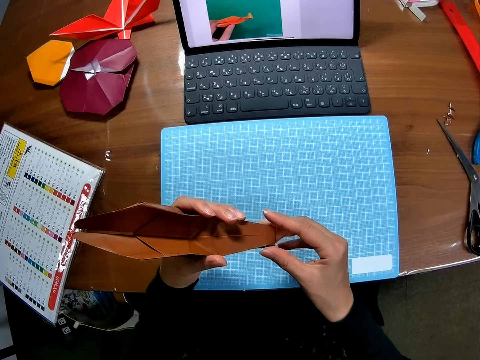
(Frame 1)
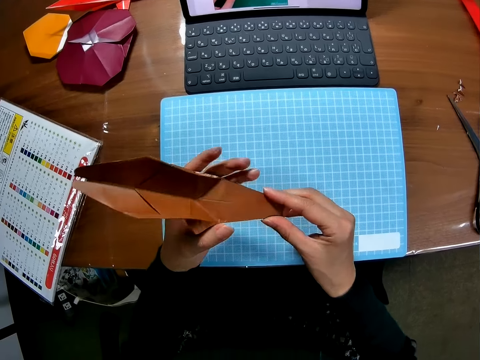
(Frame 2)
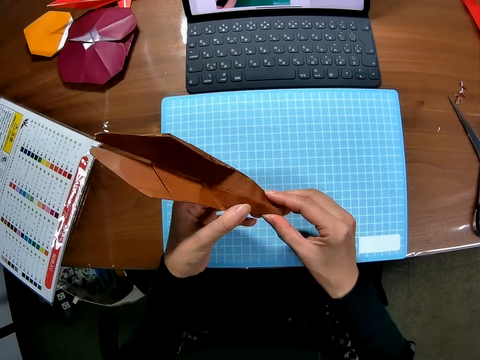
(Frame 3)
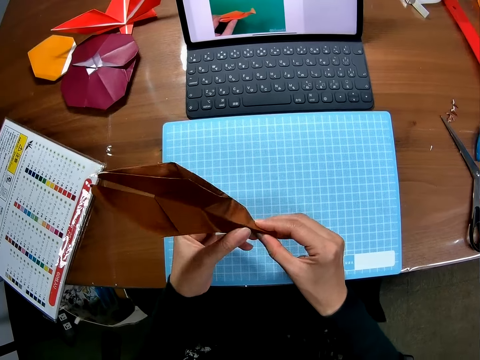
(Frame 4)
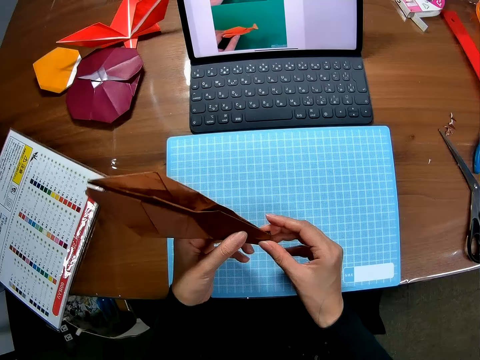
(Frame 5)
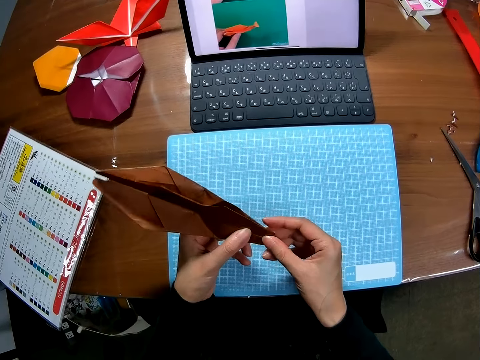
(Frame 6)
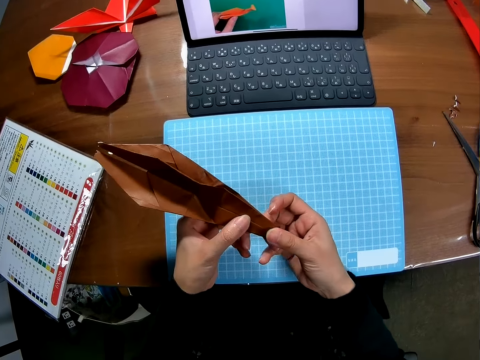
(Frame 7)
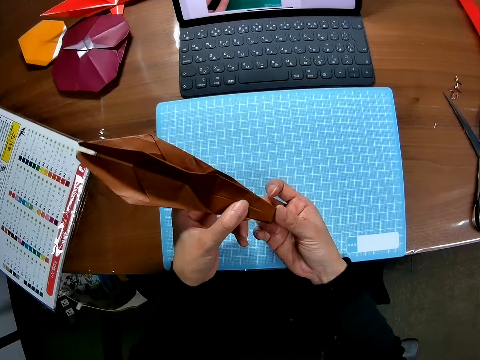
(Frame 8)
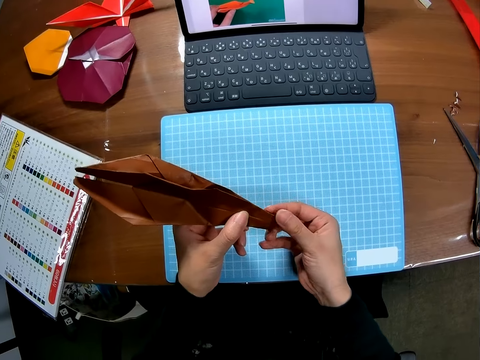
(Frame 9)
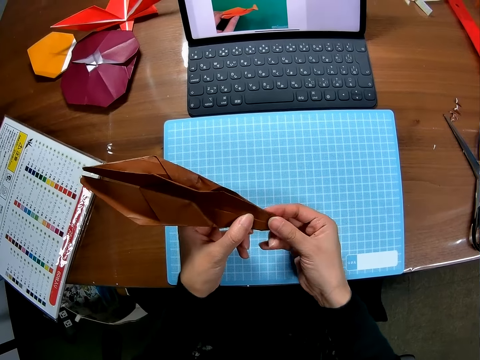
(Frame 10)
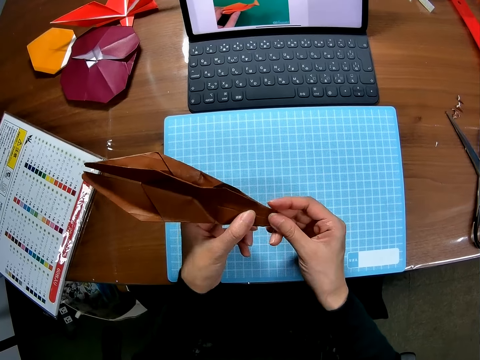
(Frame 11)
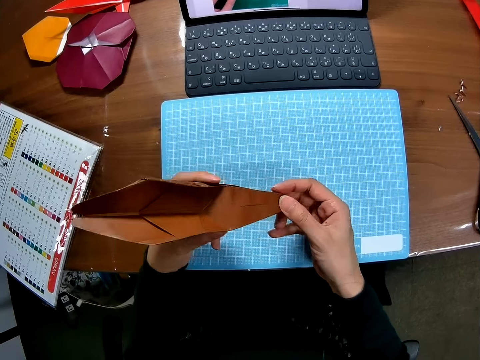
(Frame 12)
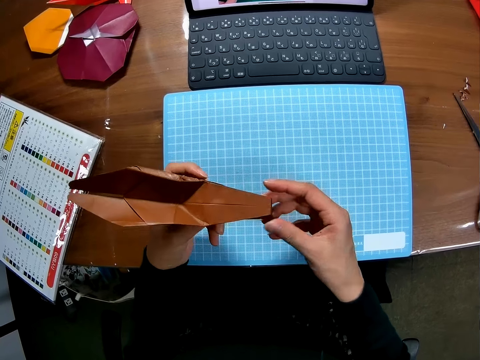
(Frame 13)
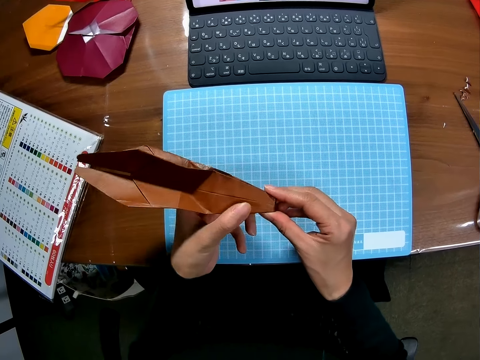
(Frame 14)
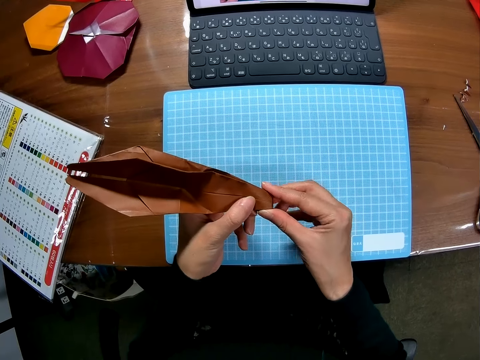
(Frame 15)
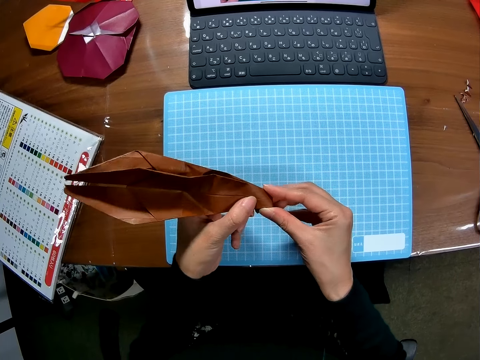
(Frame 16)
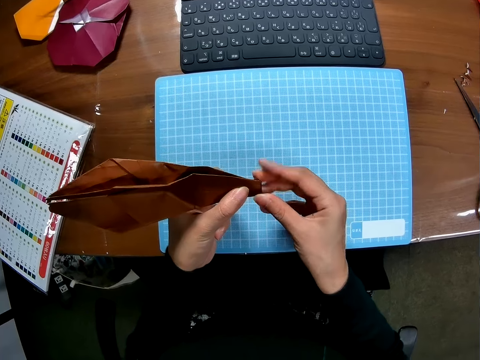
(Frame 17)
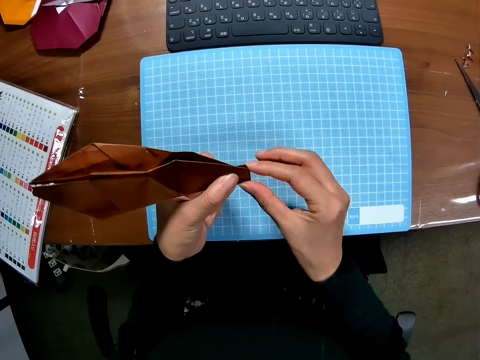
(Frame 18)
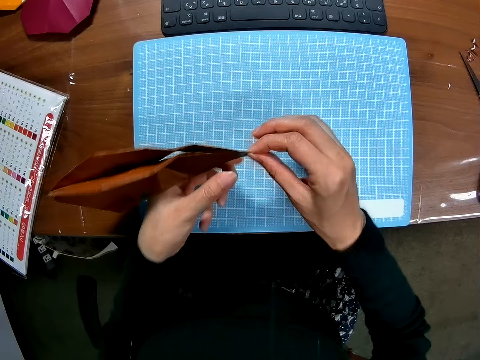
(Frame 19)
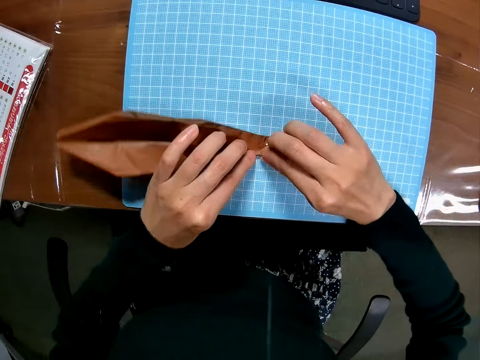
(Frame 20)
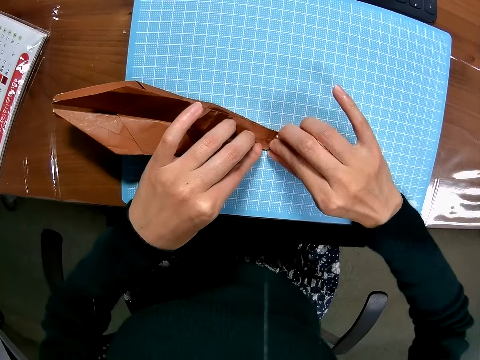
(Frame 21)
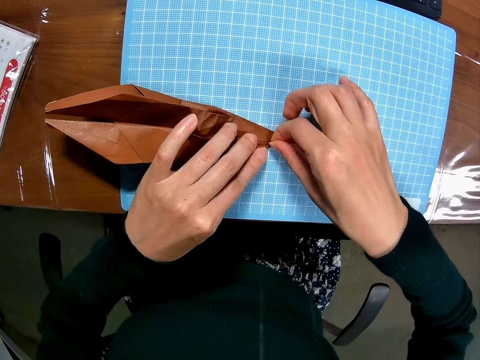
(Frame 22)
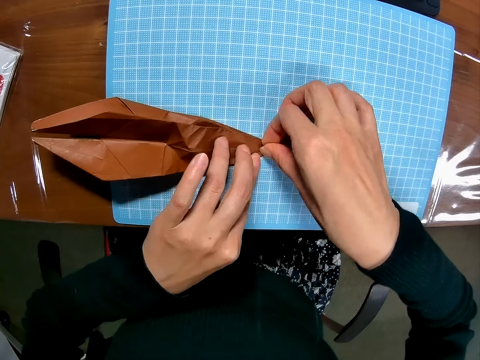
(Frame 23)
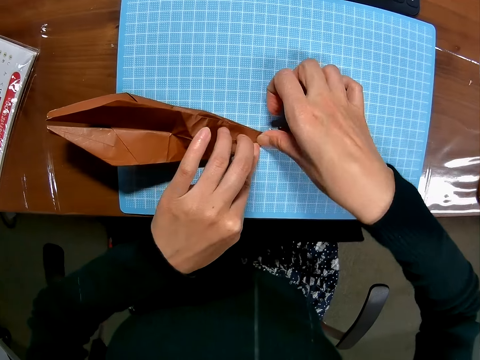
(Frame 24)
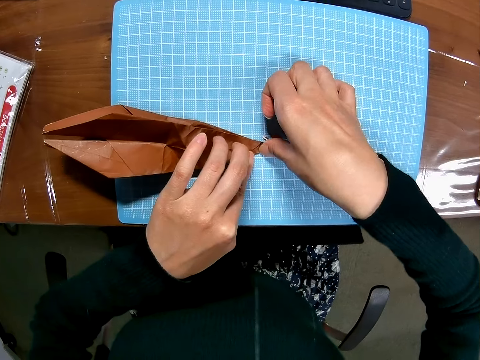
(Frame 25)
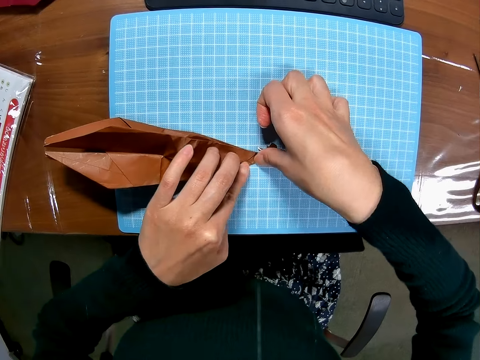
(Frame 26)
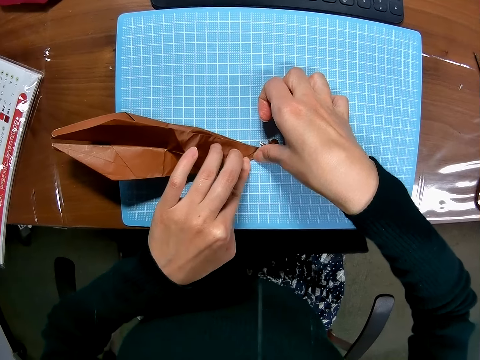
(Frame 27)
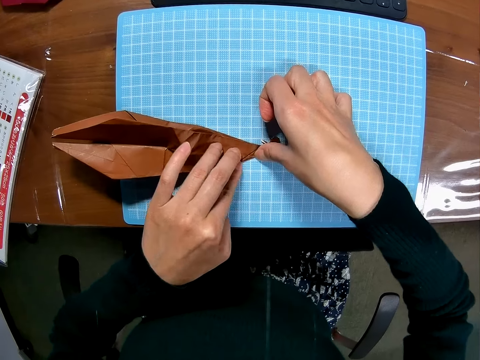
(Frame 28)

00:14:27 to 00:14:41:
The camera wearer drops the piece of paper on the cutting sheet with both hands and folds the piece of paper on the cutting sheet with both hands.

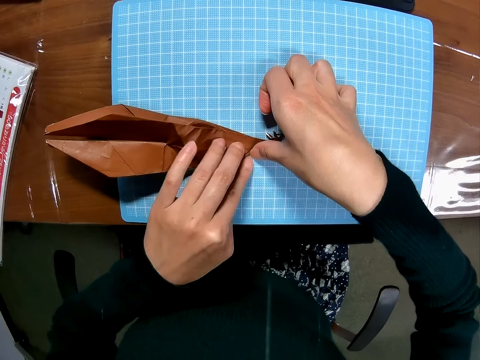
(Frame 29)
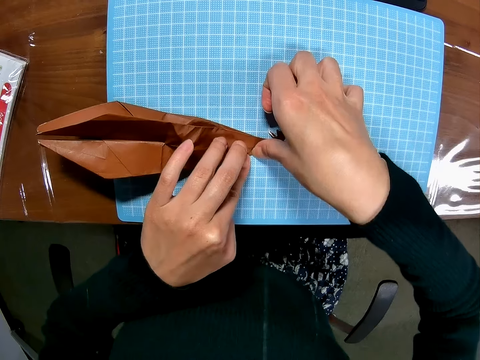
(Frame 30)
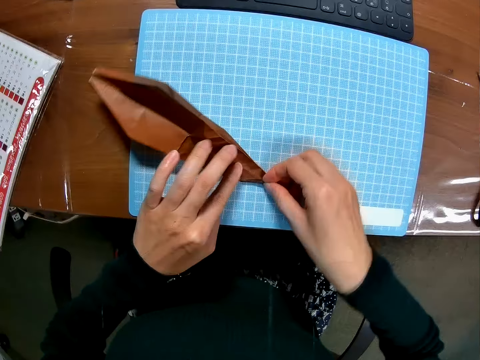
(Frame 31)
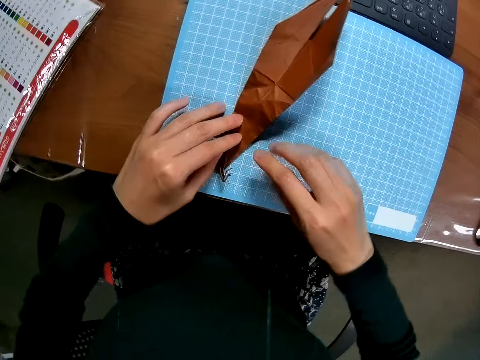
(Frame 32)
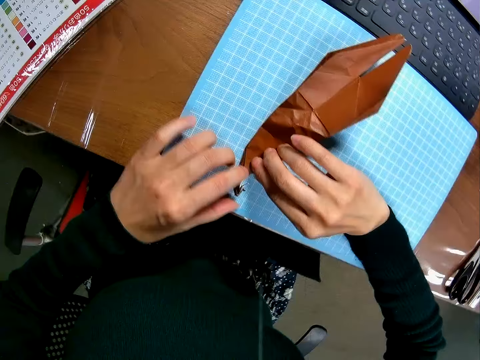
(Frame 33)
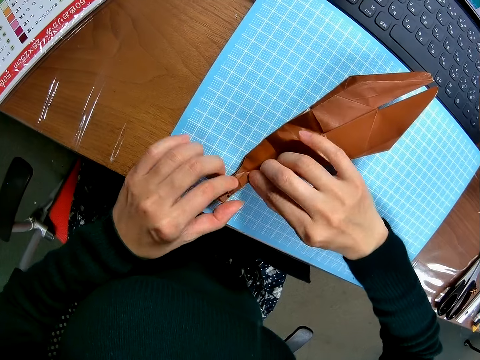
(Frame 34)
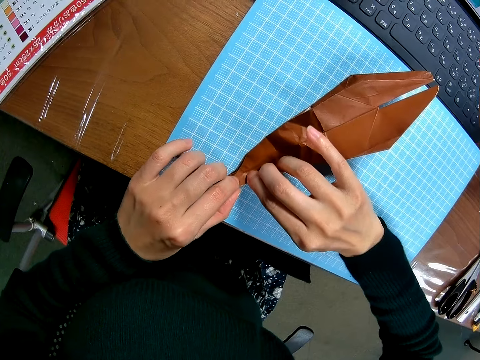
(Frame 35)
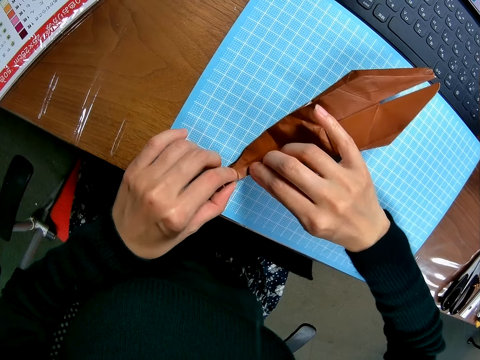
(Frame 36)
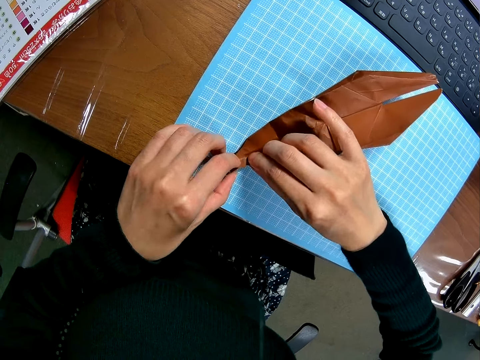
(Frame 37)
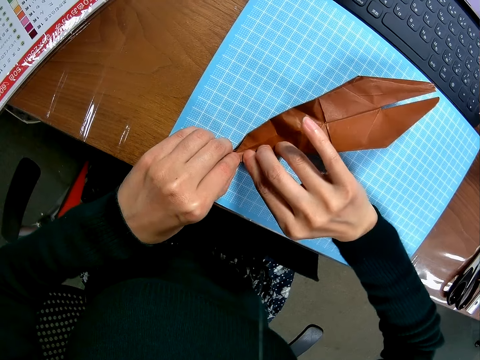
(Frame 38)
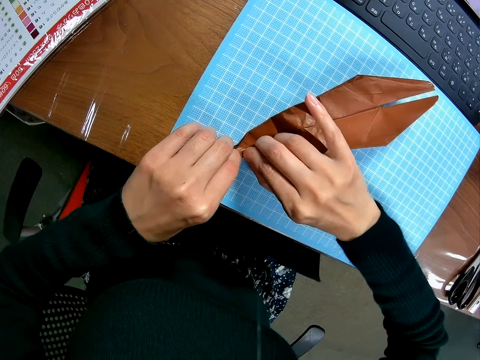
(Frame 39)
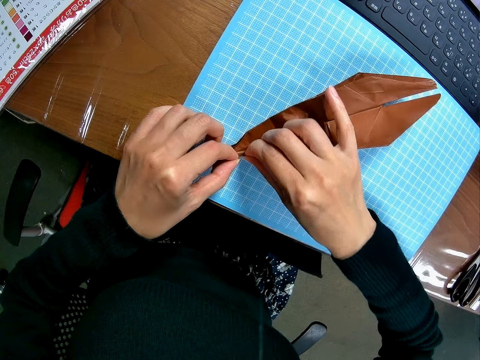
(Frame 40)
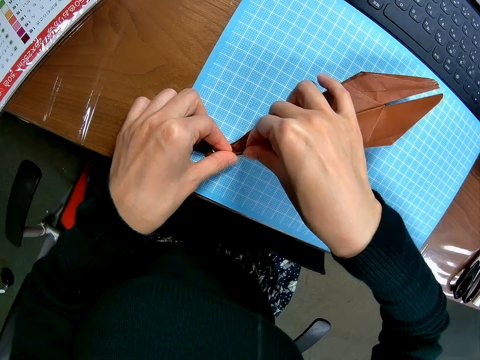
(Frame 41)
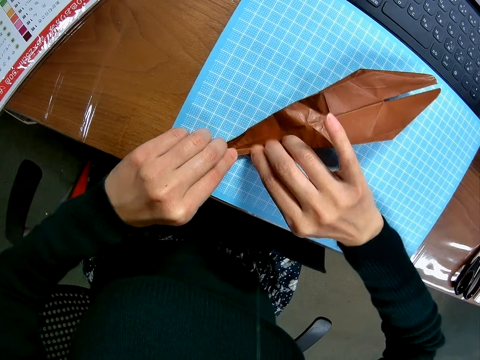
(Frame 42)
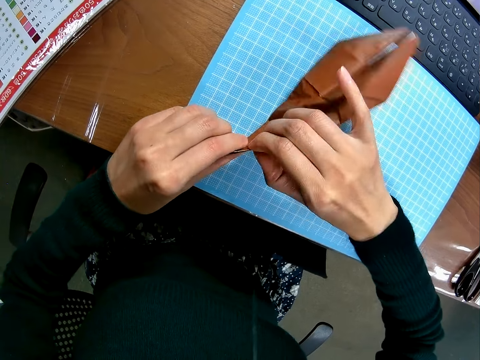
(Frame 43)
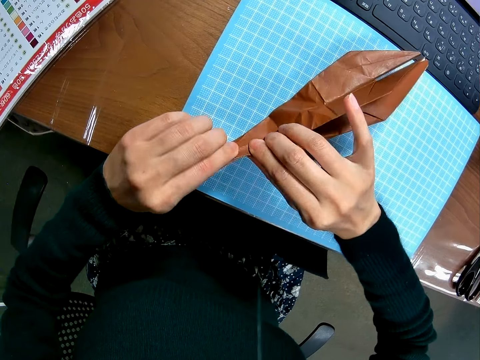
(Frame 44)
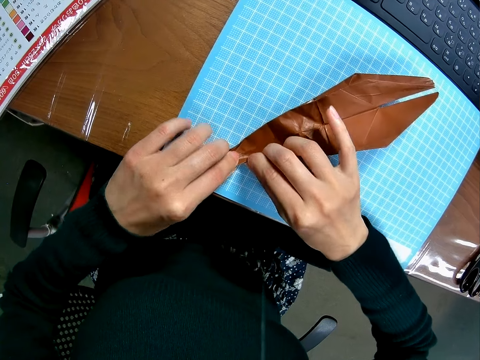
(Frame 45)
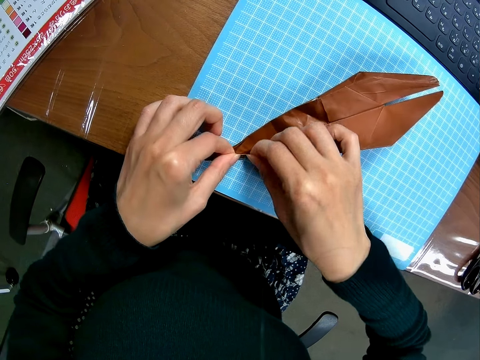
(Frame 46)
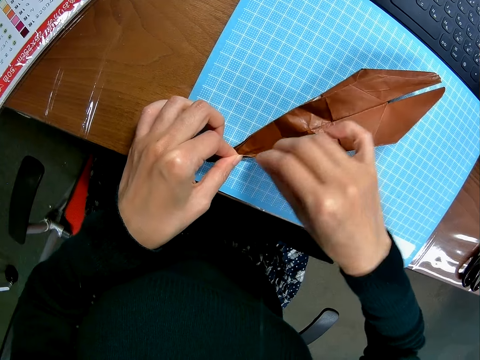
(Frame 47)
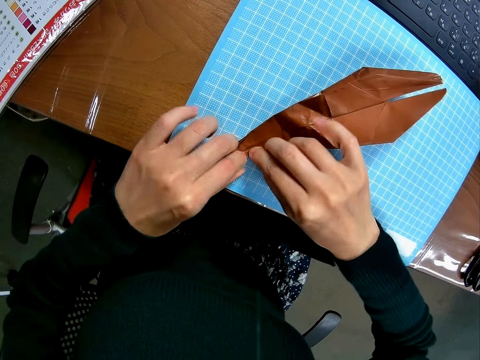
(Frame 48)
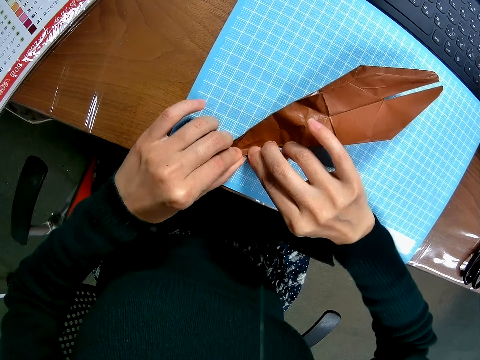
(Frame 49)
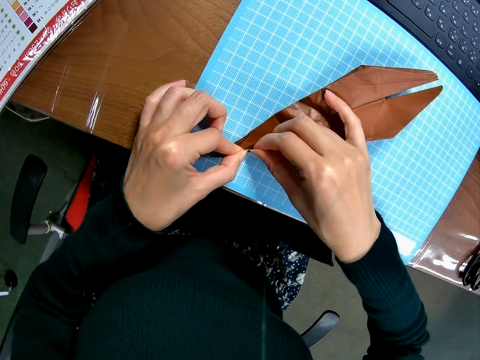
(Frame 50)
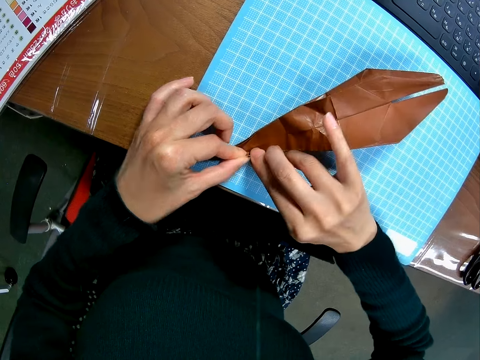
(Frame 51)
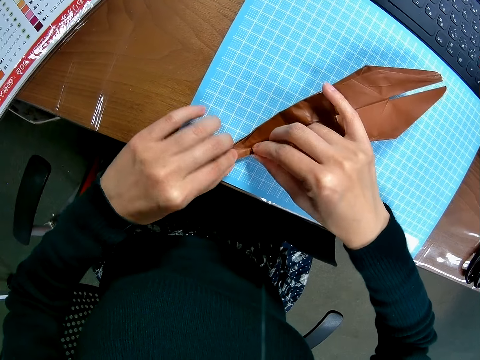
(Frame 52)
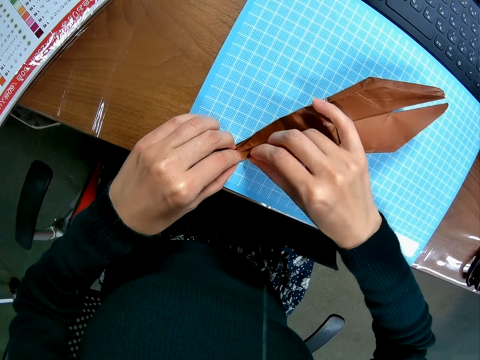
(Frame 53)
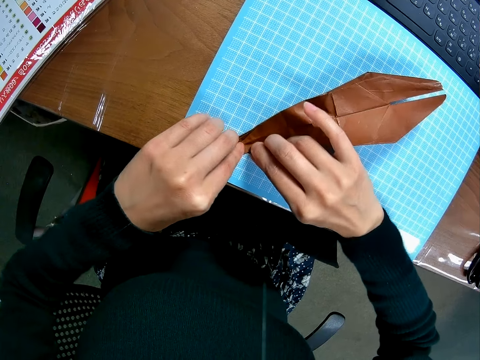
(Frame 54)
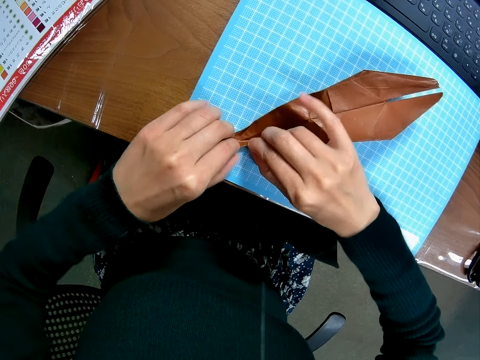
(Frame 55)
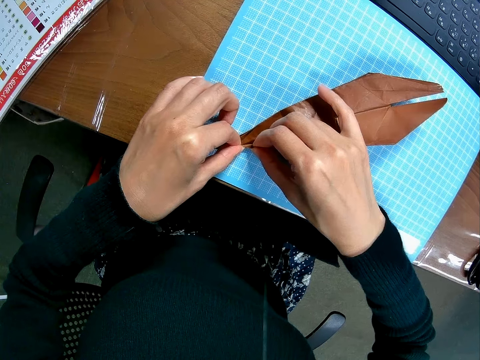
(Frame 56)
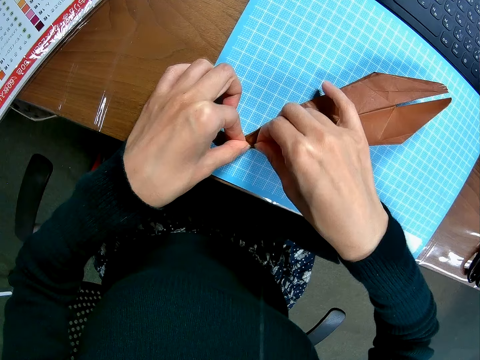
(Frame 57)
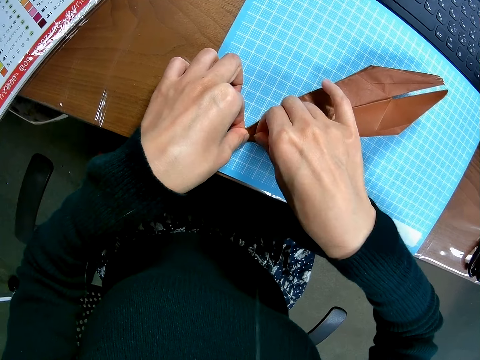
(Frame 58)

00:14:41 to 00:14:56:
The camera wearer moves the craft model on the table and folds the edge of the craft model. They lift the craft model, fold the edge of the craft model, place the craft model on the table and fold the edge of the craft model.
